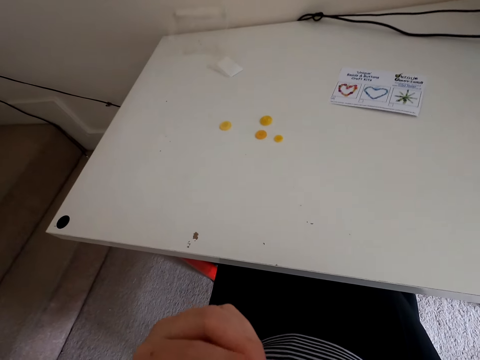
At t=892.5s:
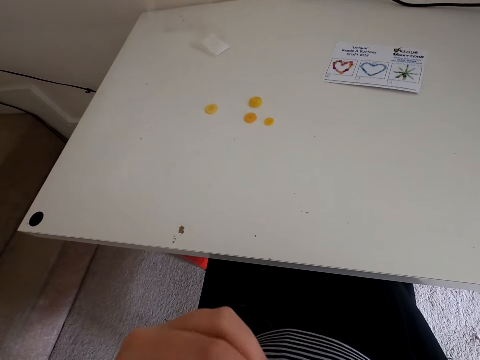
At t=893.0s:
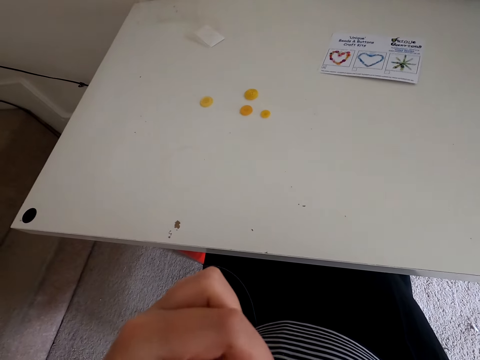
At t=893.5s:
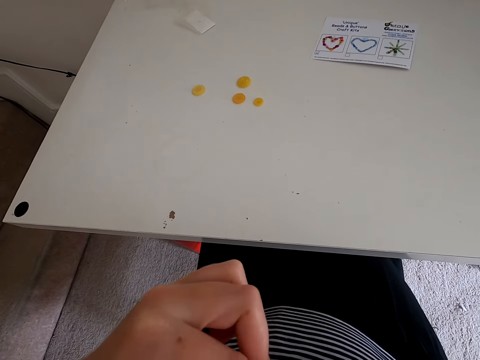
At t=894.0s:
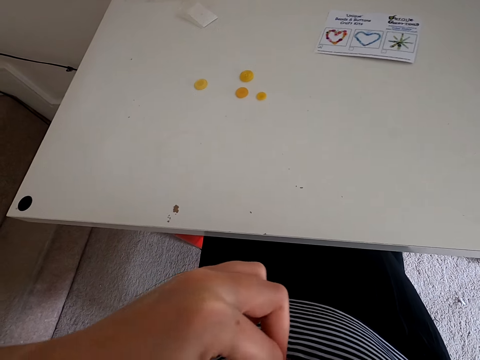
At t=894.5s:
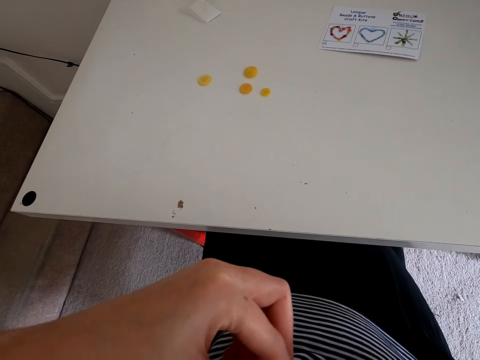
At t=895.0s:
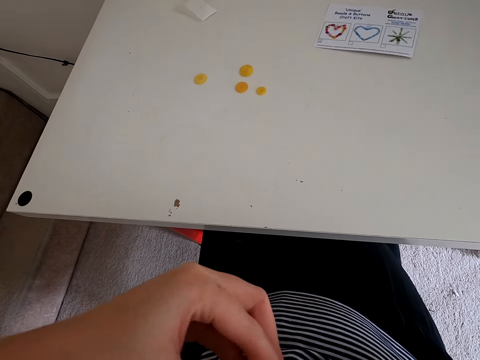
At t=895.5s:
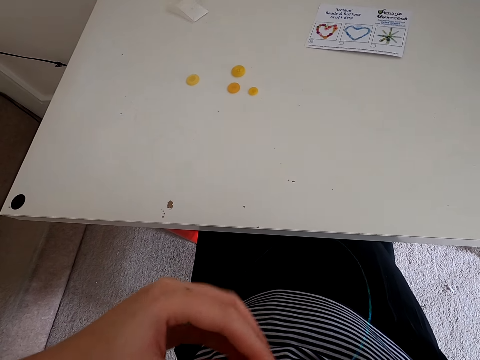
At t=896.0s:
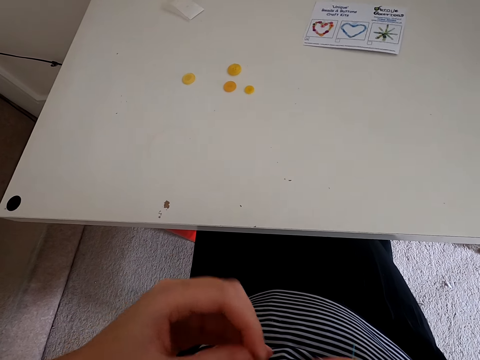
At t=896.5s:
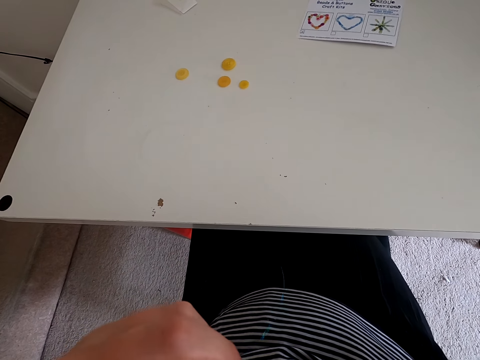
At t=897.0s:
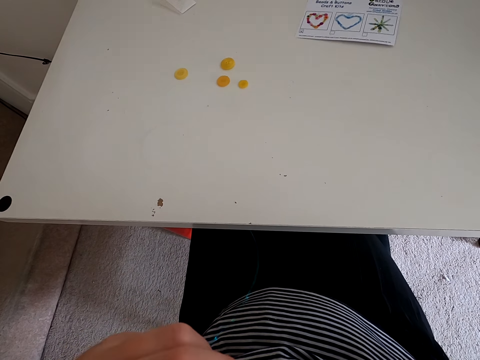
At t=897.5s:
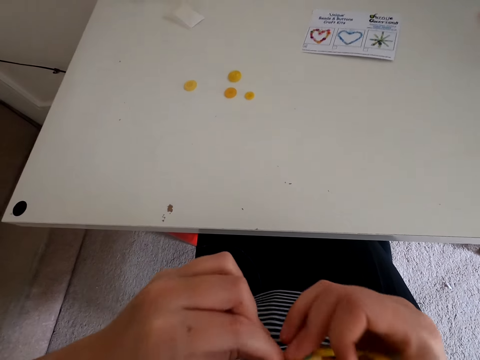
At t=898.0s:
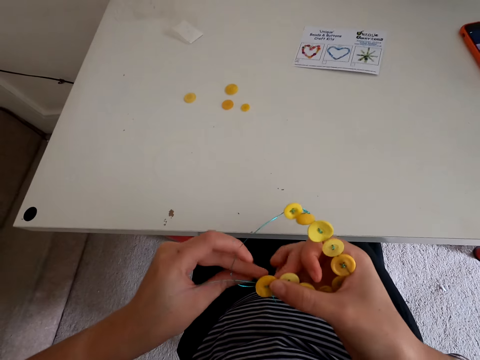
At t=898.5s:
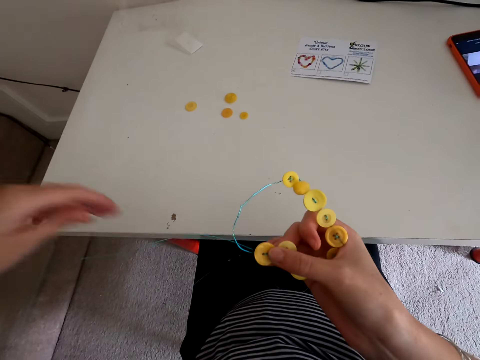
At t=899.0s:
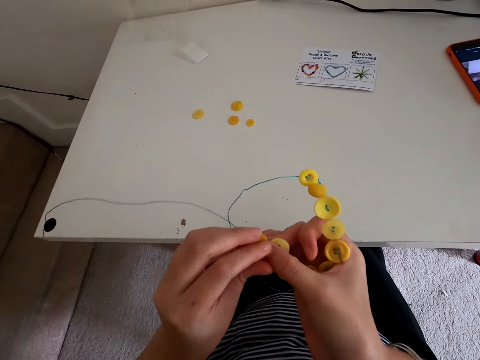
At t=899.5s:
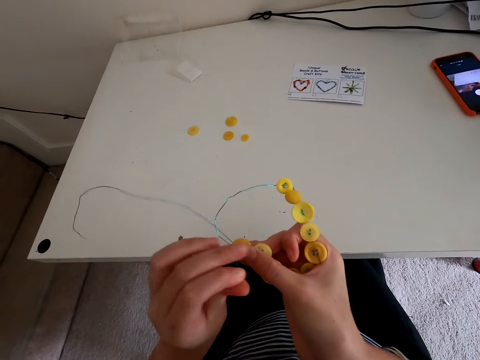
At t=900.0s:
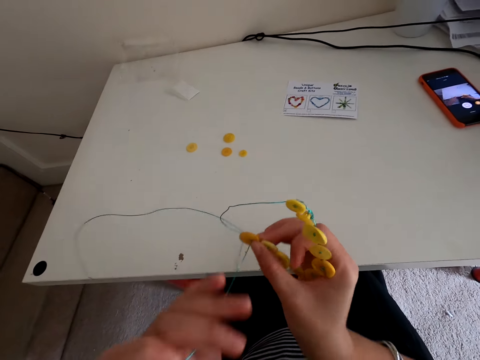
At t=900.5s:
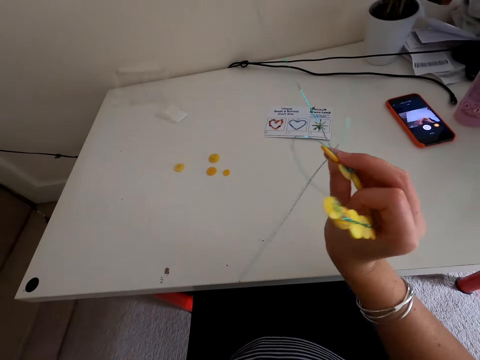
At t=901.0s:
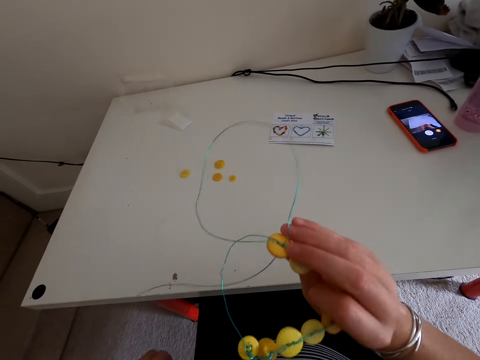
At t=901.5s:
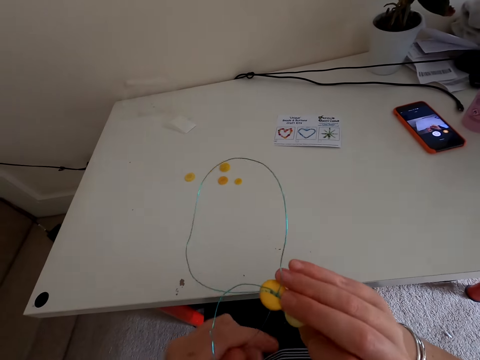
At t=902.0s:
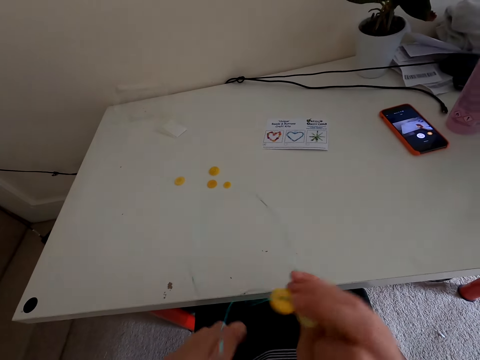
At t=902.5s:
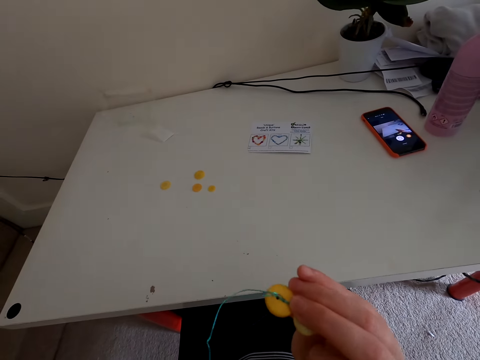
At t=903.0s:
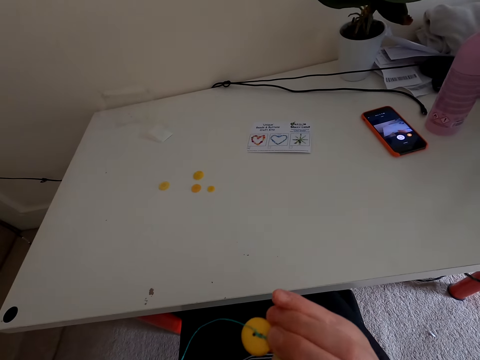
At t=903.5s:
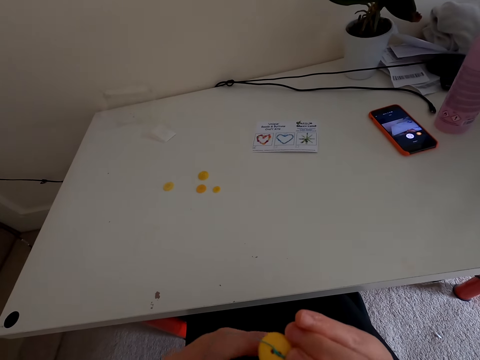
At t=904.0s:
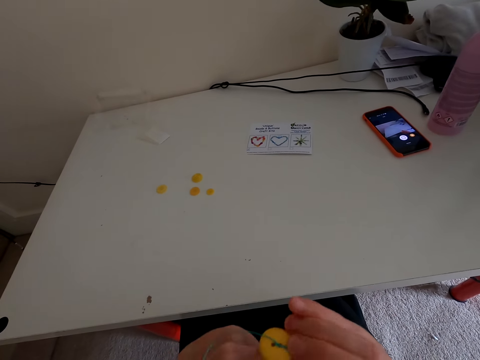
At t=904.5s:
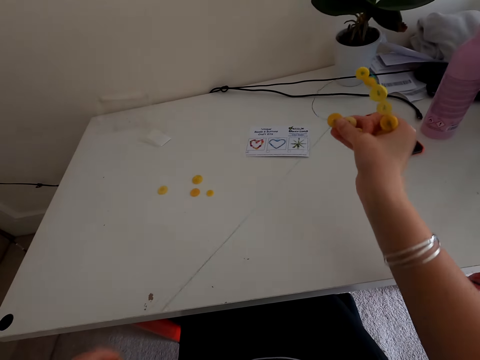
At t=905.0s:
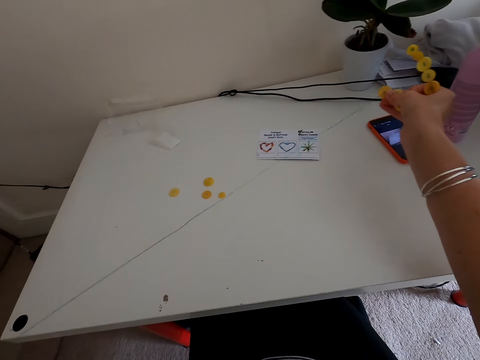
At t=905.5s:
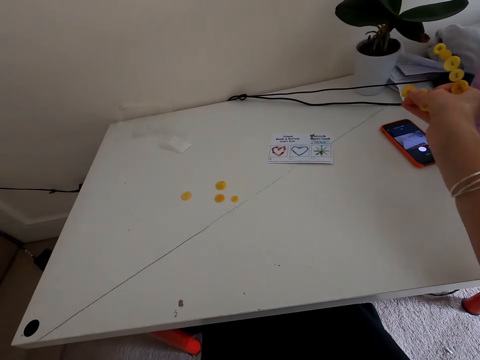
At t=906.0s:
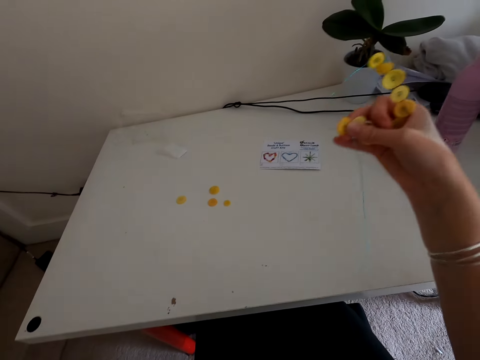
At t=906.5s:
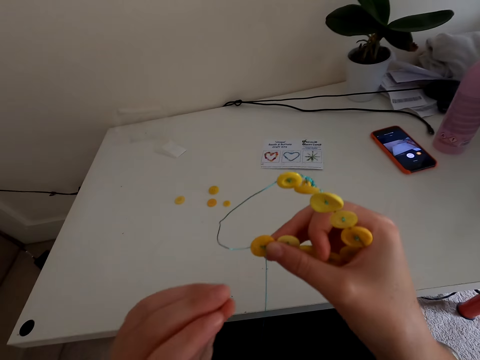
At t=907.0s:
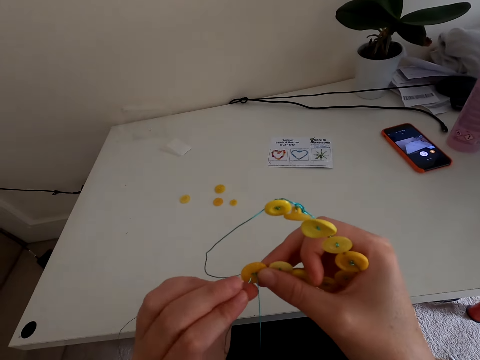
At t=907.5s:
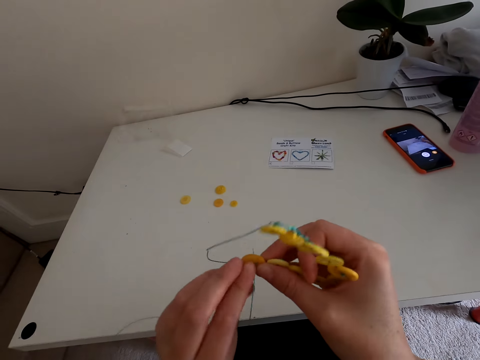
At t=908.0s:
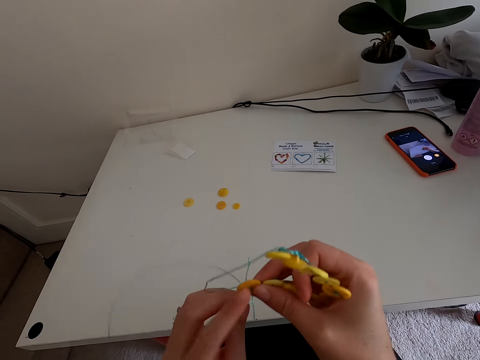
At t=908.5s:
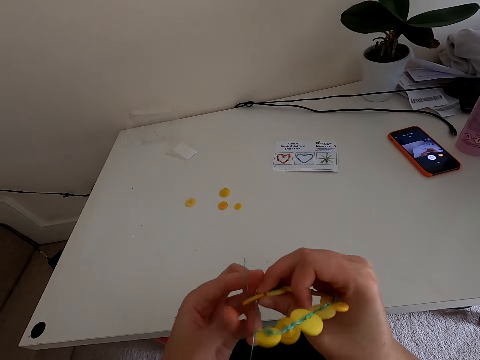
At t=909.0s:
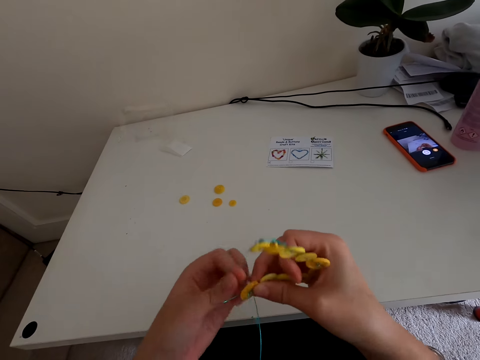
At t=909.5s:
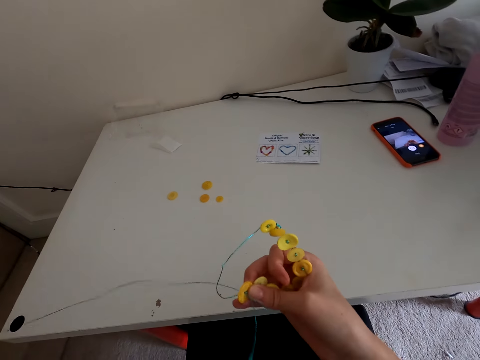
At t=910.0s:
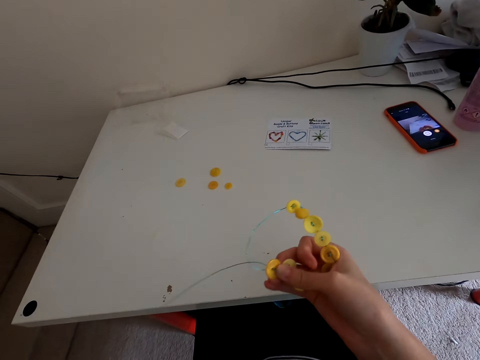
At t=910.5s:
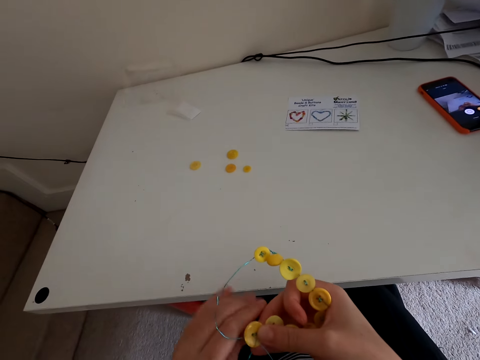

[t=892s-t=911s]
The camera wearer puts the thread in the button. They stretch the thread. They put the thread in the button.

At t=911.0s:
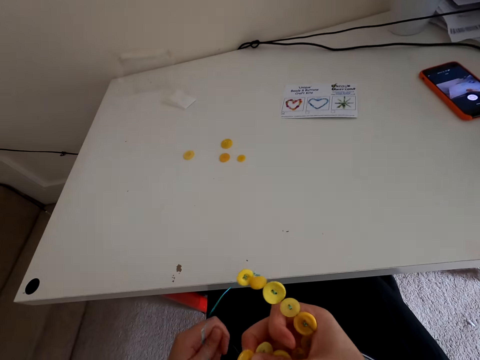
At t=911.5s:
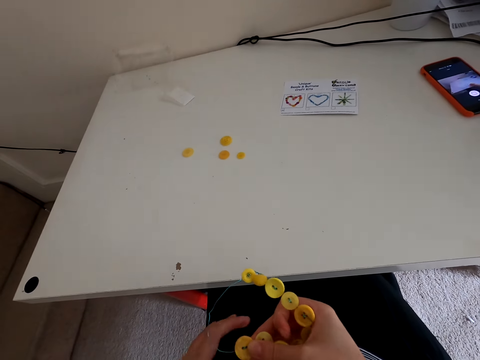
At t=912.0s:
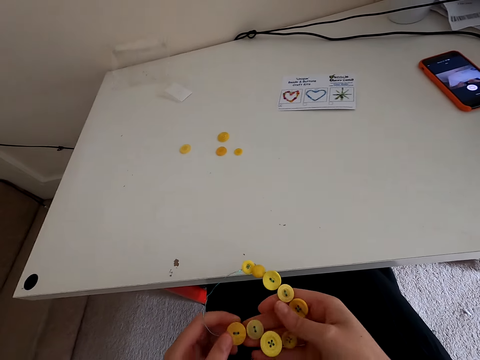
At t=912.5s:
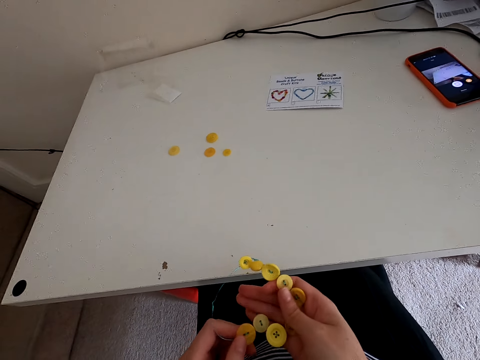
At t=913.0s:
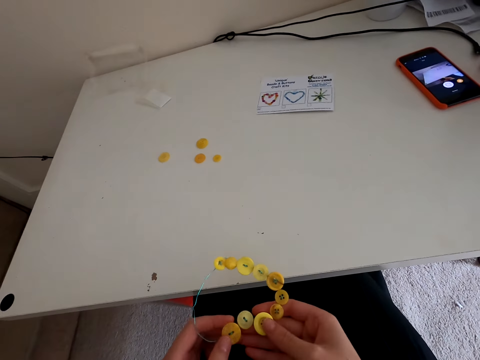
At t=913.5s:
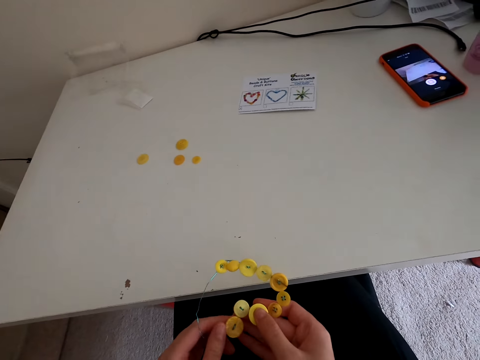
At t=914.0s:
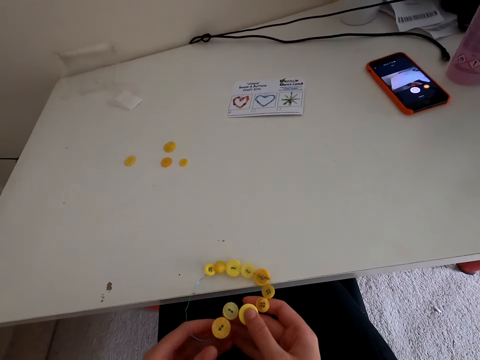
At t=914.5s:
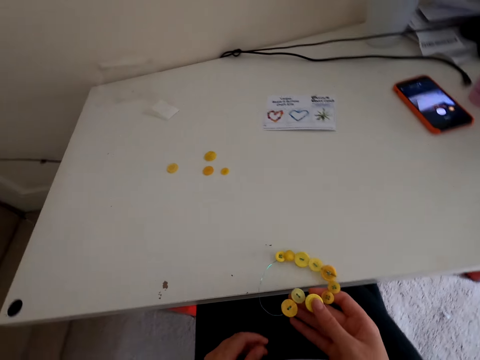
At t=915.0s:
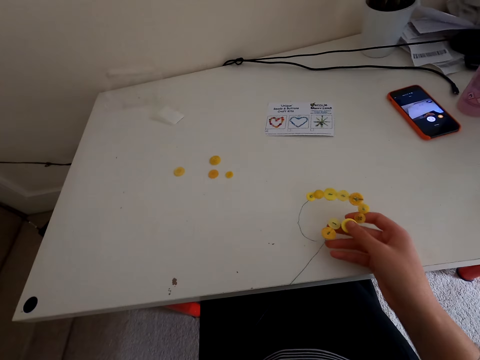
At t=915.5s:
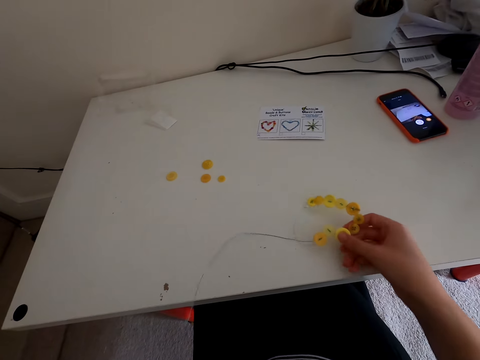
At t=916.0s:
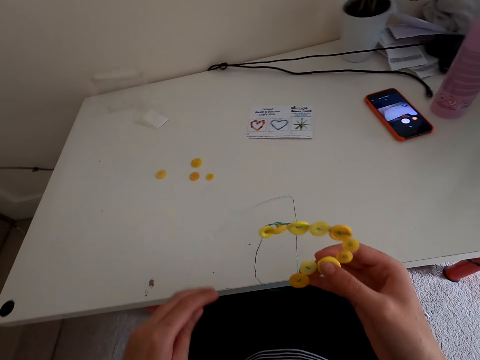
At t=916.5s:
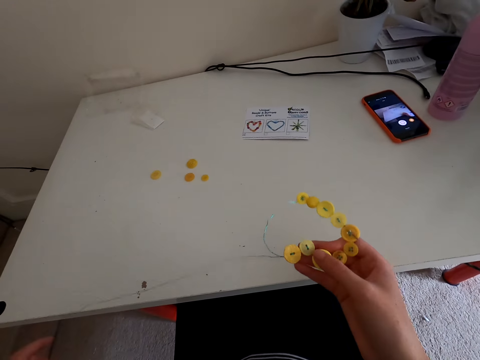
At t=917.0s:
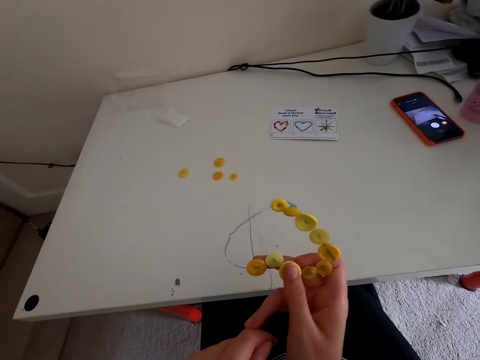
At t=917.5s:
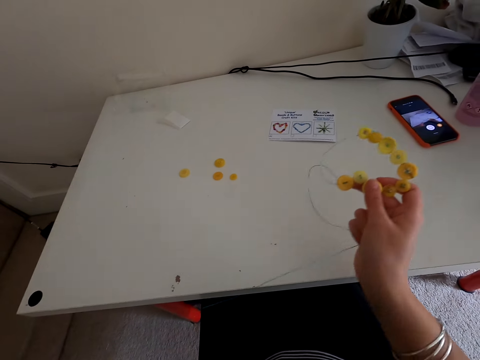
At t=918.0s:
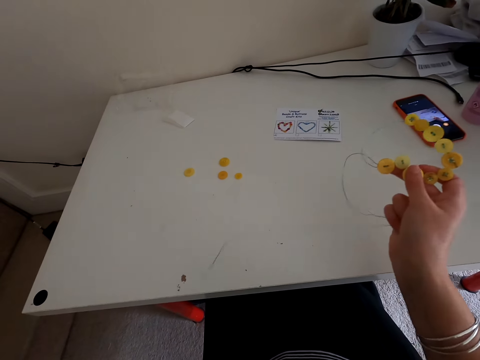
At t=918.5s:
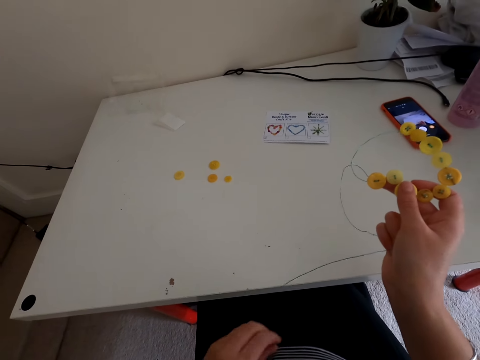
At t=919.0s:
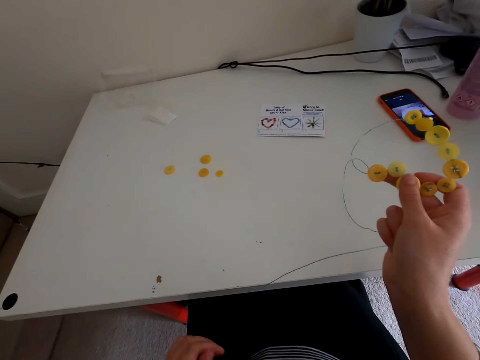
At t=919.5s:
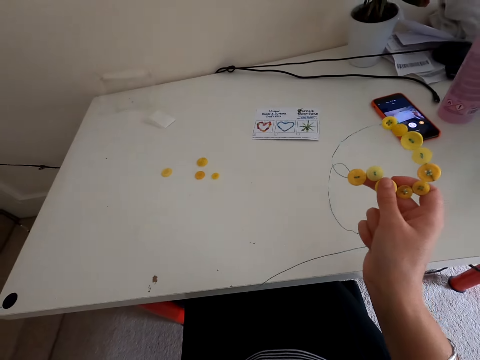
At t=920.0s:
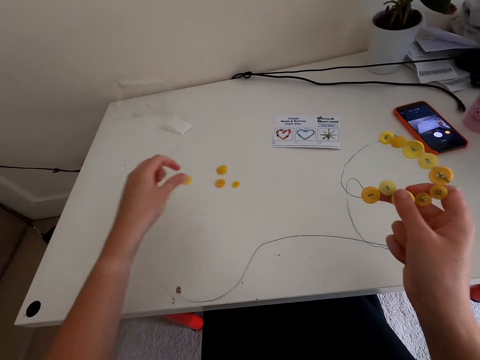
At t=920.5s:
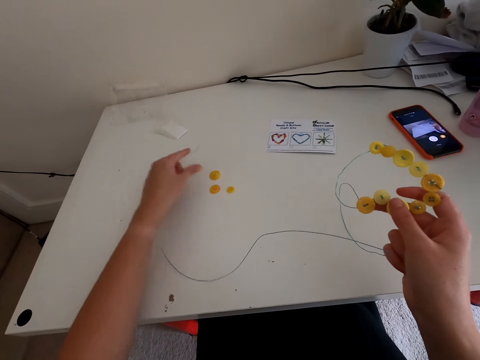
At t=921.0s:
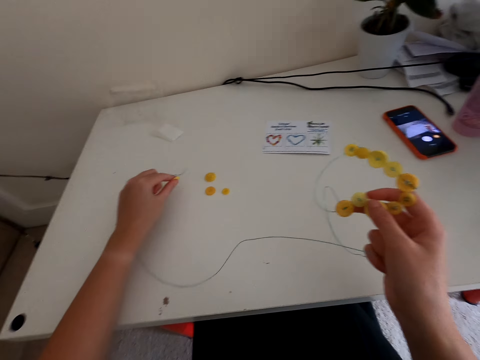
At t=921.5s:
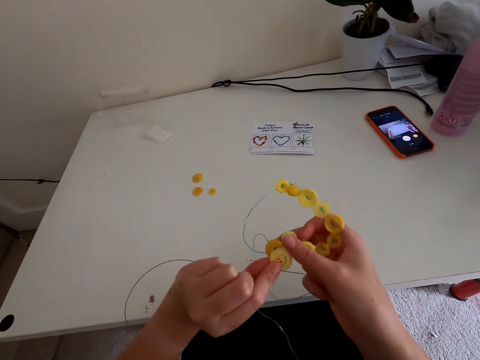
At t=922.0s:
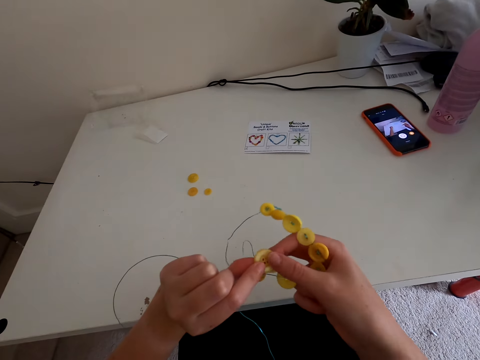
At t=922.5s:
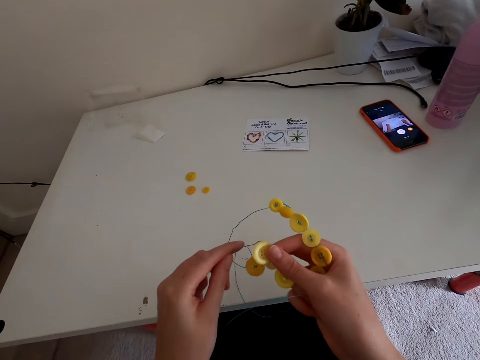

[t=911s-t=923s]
The camera wearer takes the button on the table.
